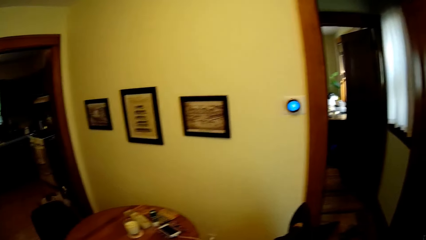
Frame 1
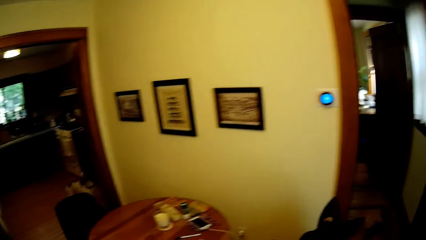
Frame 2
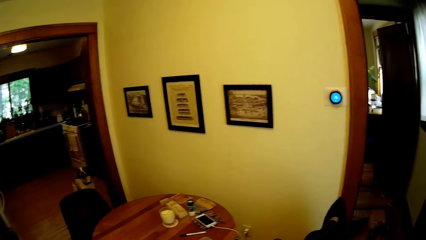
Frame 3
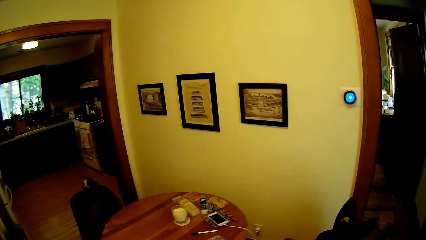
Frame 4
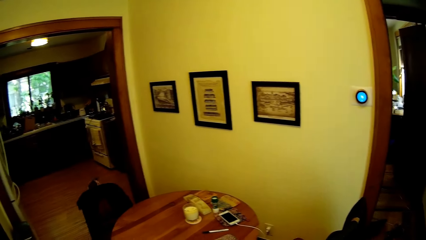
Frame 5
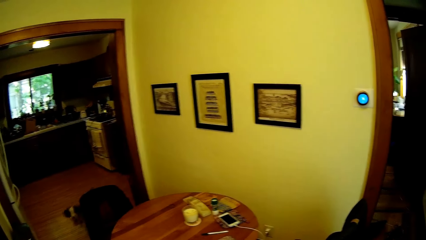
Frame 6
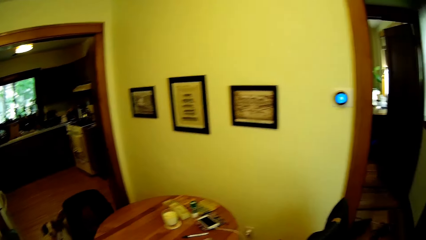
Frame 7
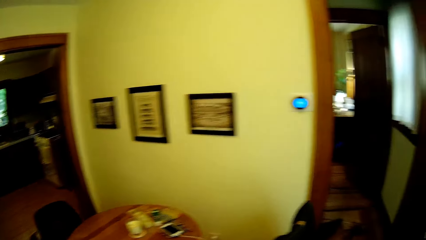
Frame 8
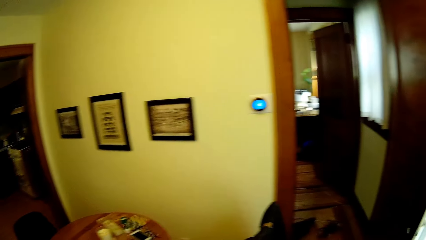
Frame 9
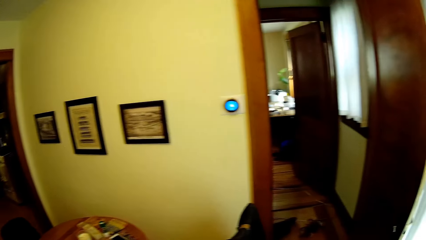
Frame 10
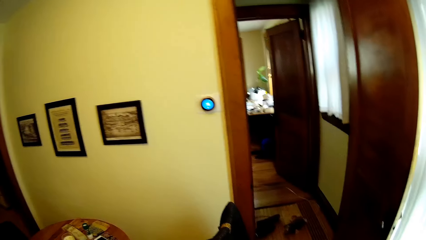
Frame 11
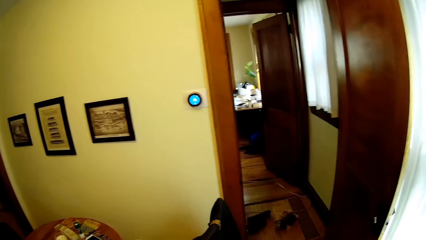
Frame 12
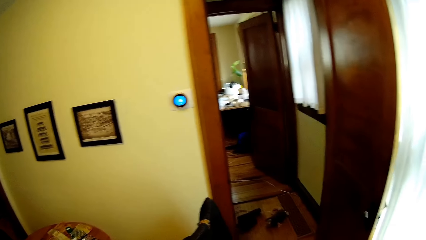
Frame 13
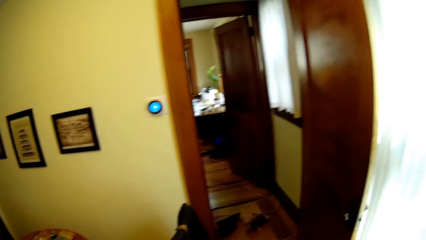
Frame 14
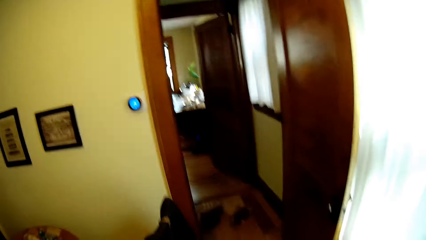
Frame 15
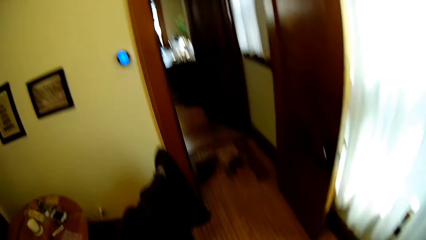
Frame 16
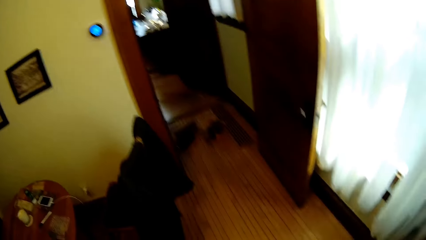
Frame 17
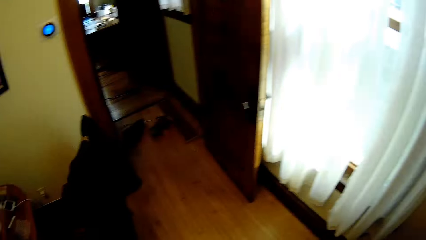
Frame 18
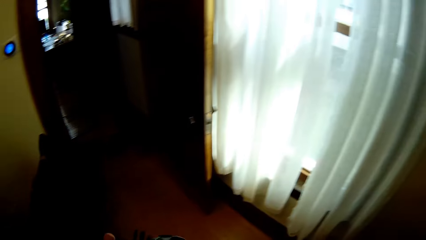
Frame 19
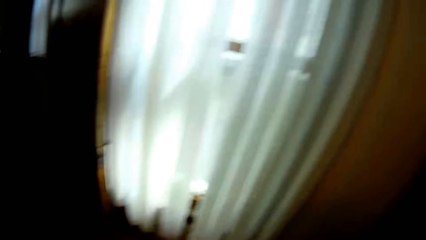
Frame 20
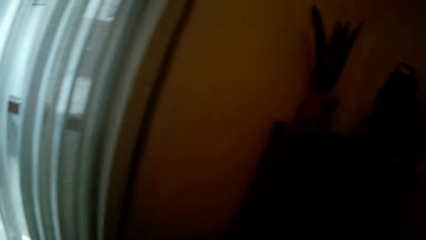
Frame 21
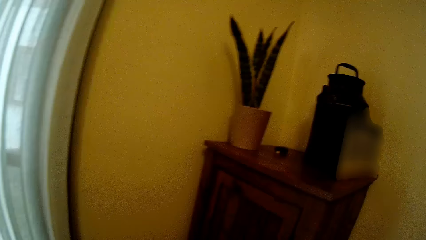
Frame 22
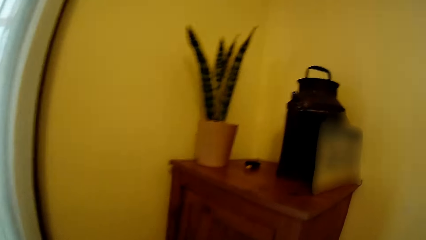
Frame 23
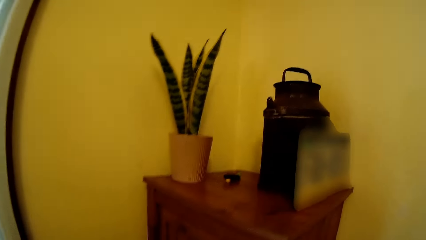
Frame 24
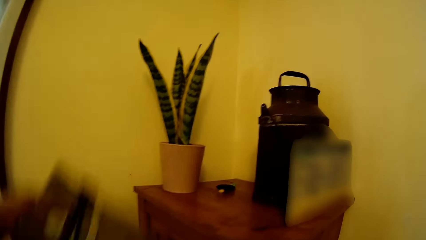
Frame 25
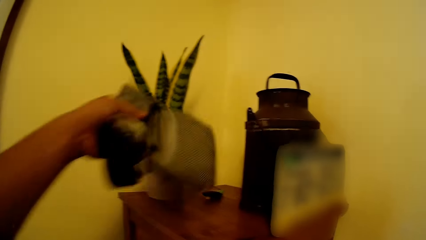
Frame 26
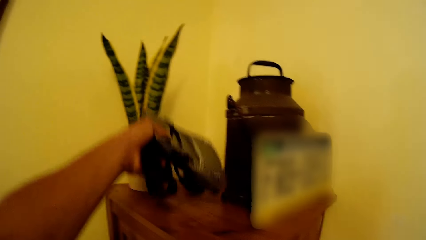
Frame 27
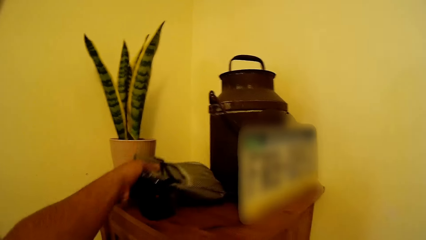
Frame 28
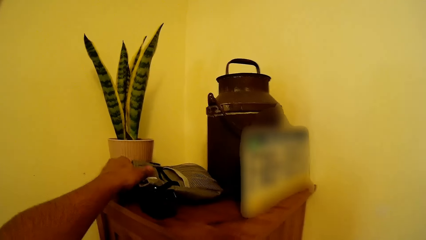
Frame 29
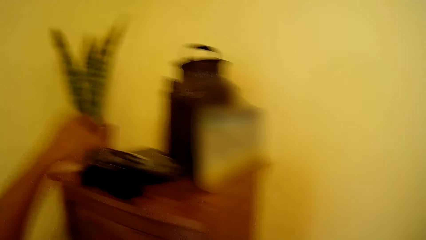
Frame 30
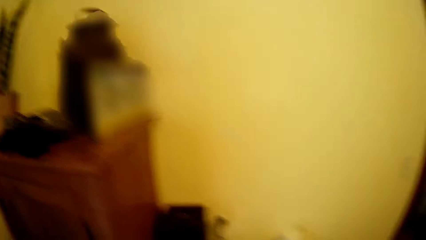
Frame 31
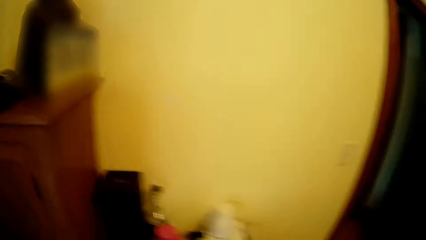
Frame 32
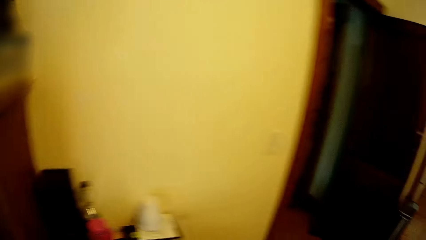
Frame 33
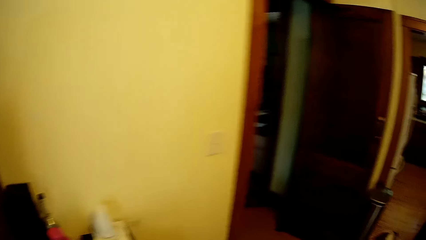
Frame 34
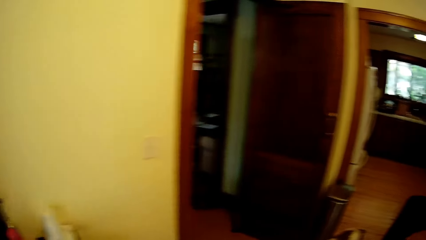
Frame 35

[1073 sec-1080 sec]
The camera wearer puts a bag on the shelf.
